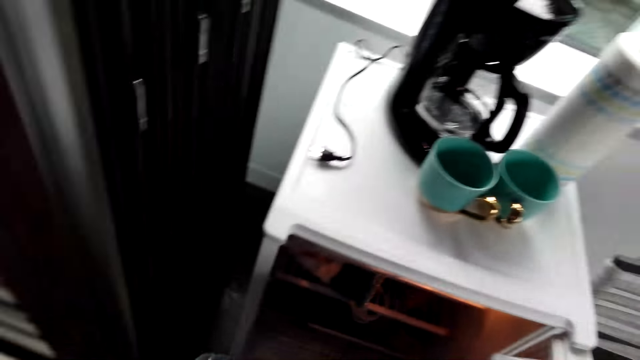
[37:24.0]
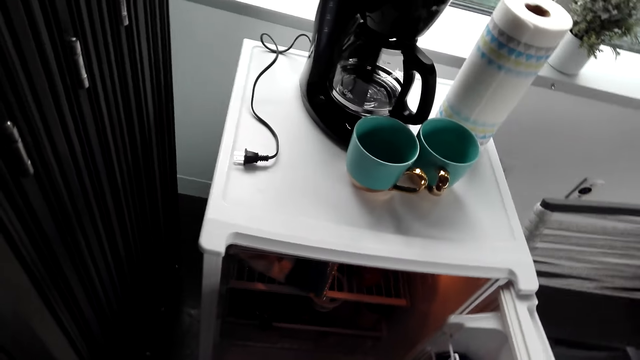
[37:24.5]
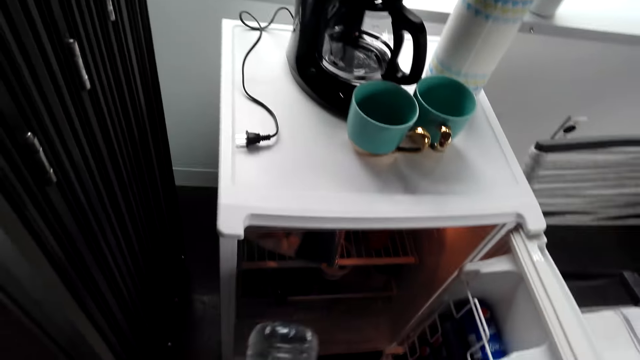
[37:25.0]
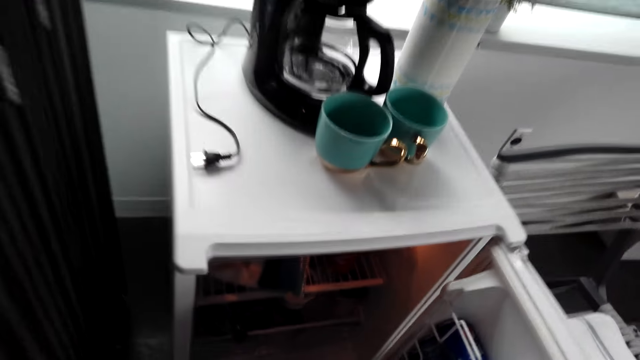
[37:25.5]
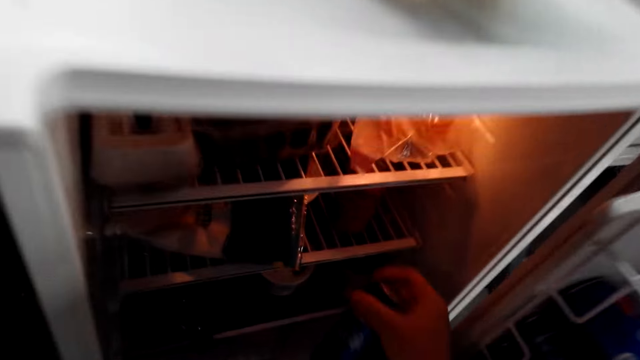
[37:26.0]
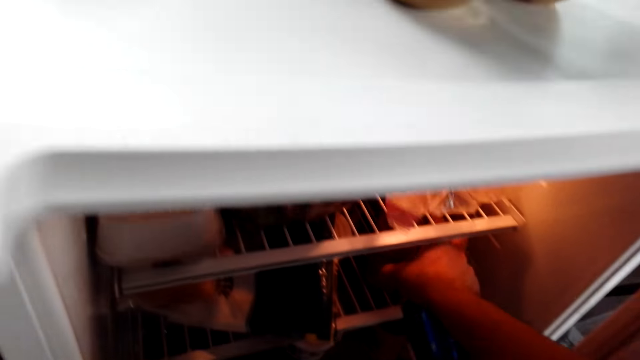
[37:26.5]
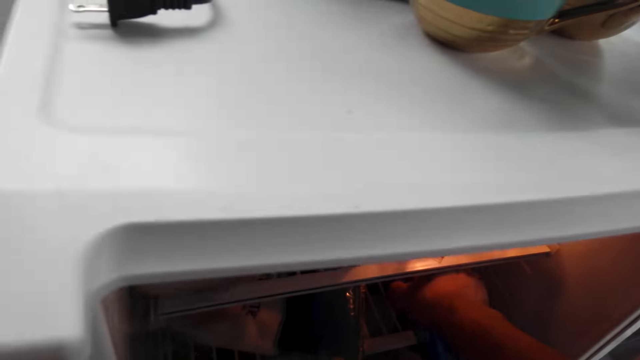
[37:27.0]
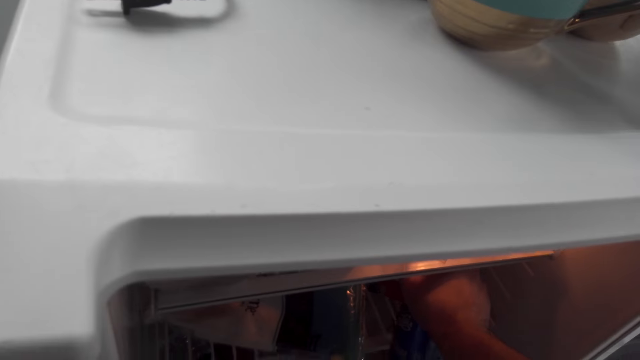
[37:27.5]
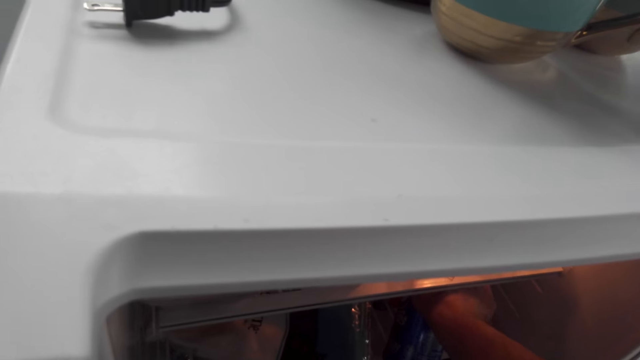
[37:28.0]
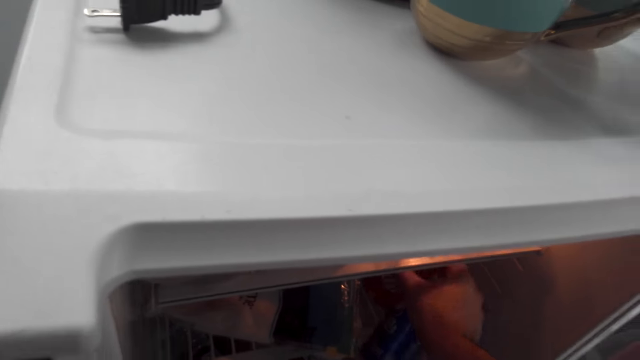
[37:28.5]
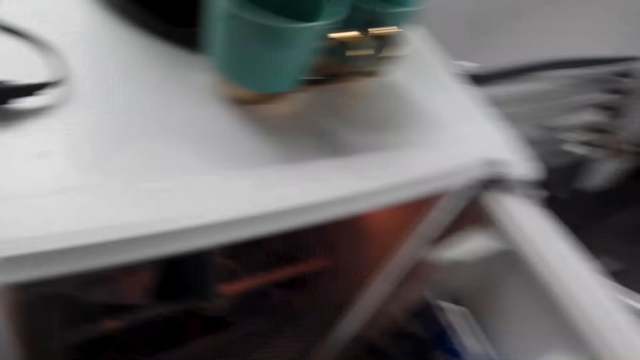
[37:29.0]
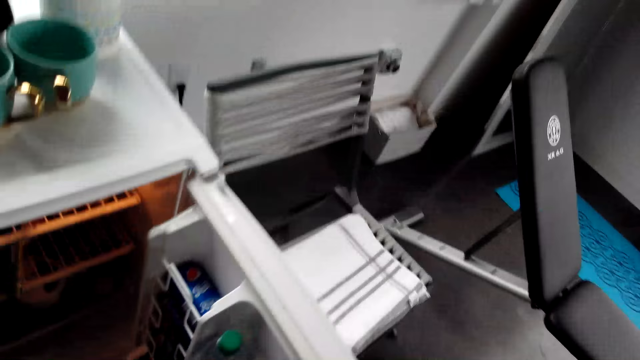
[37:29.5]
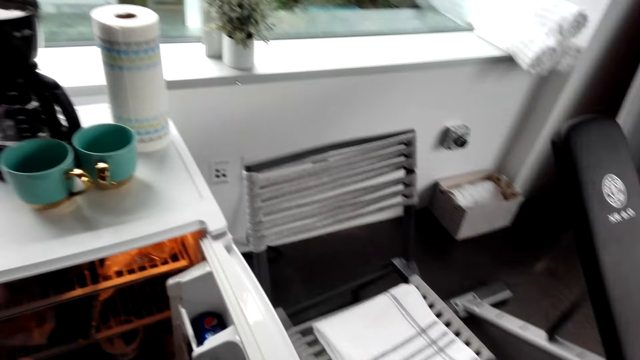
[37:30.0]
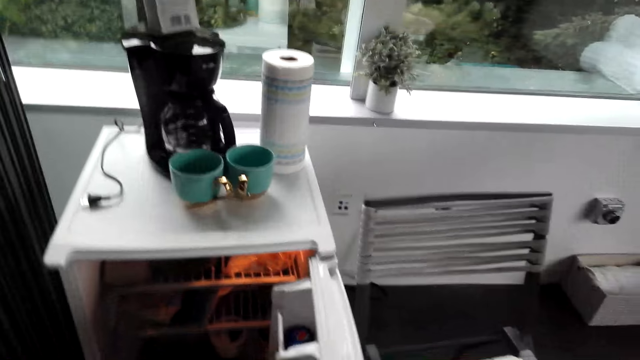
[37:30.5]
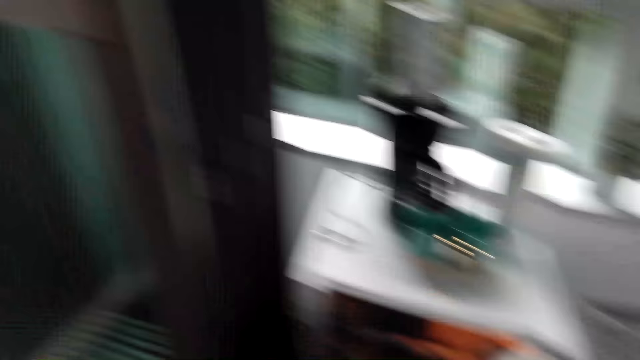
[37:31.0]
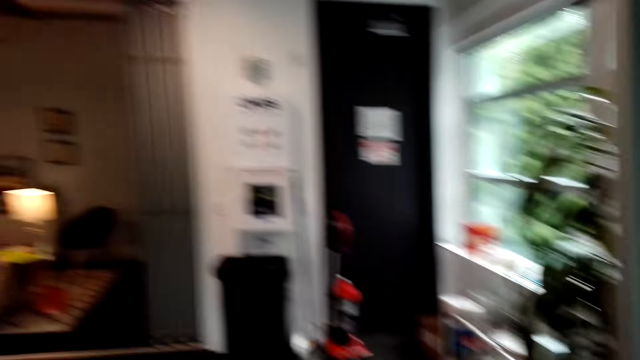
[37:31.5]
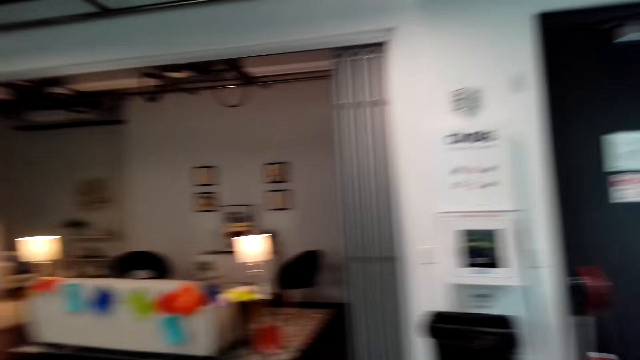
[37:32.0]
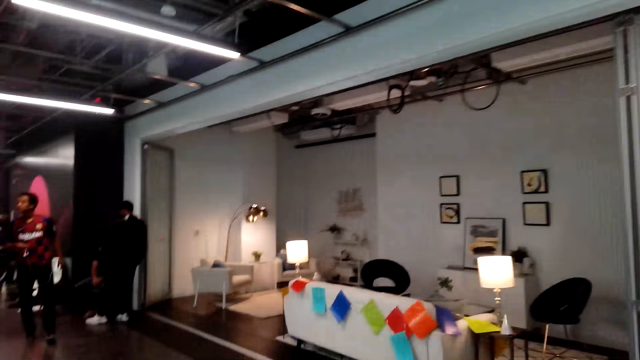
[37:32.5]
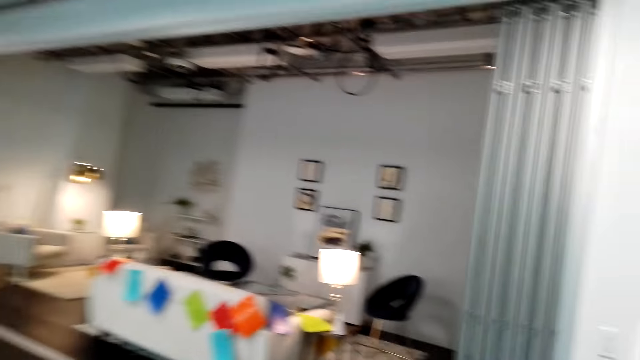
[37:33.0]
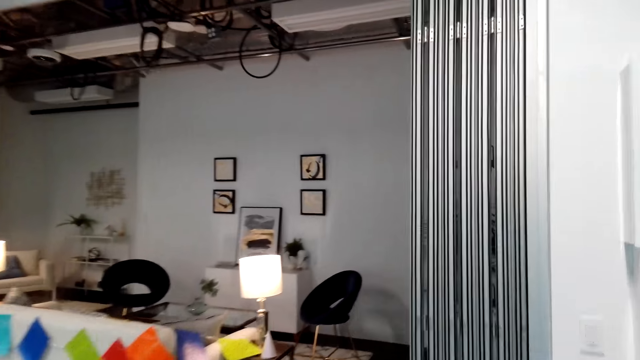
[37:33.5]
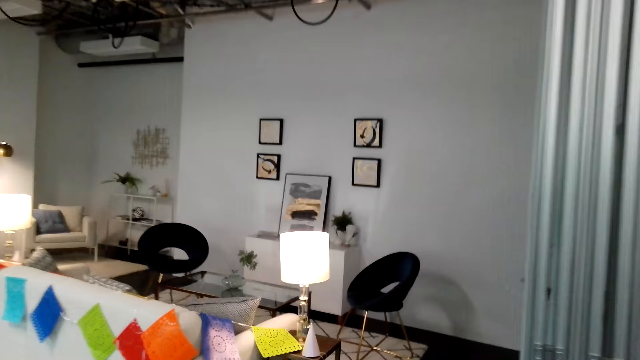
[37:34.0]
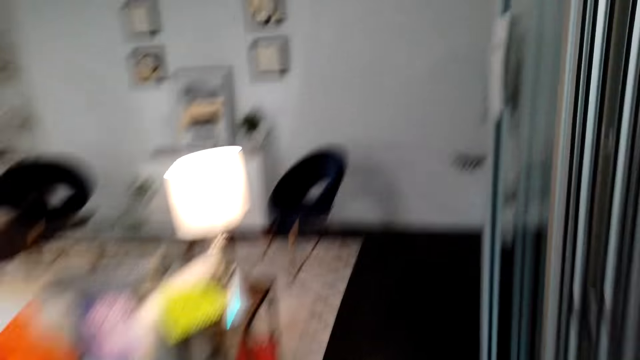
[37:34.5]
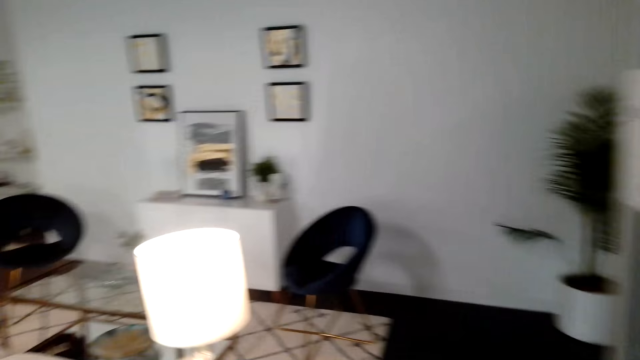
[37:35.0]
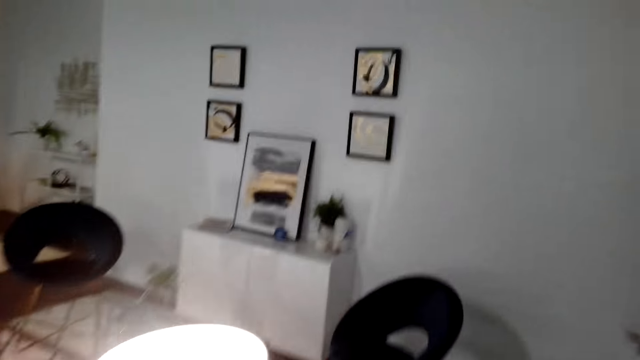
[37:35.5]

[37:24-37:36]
The camera wearer picks up a soda bottle from the fridge. They close the fridge and walk around.

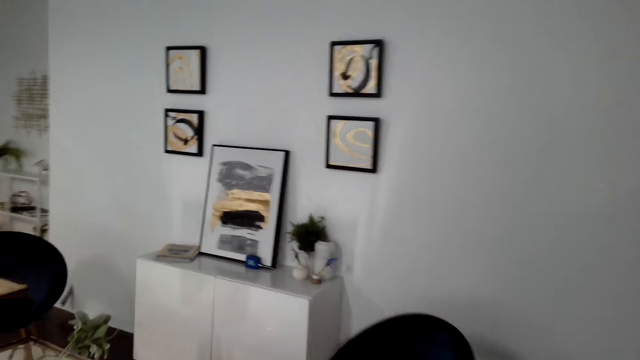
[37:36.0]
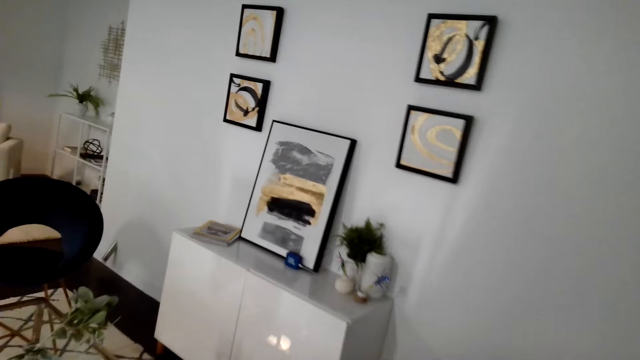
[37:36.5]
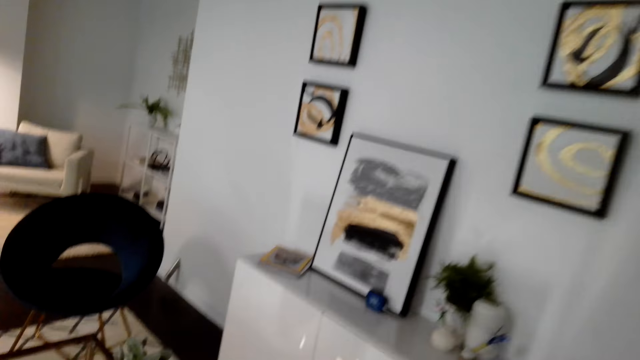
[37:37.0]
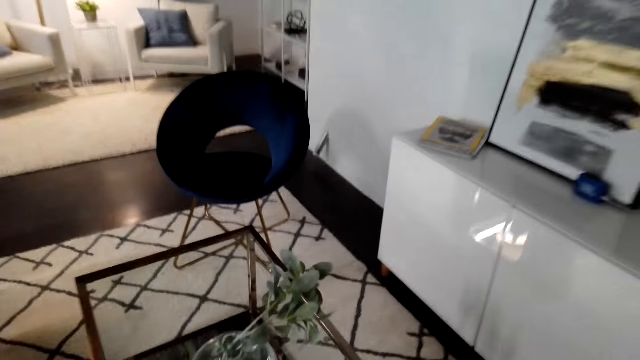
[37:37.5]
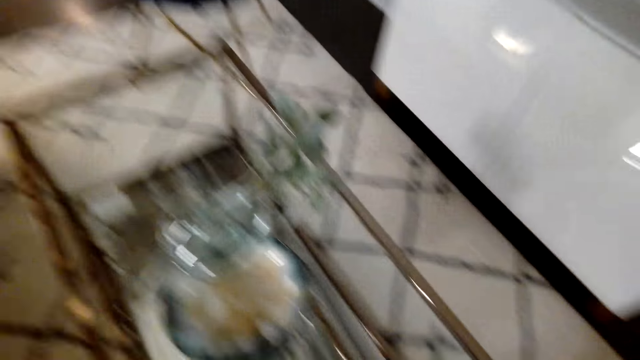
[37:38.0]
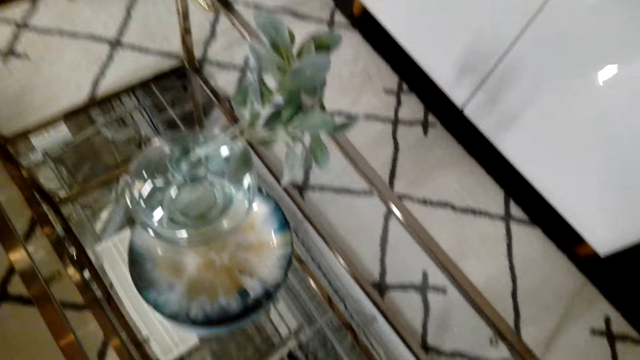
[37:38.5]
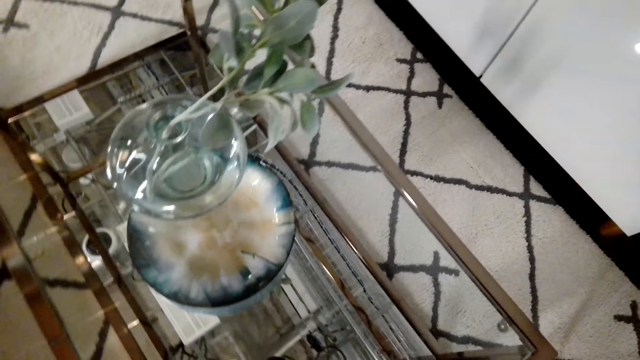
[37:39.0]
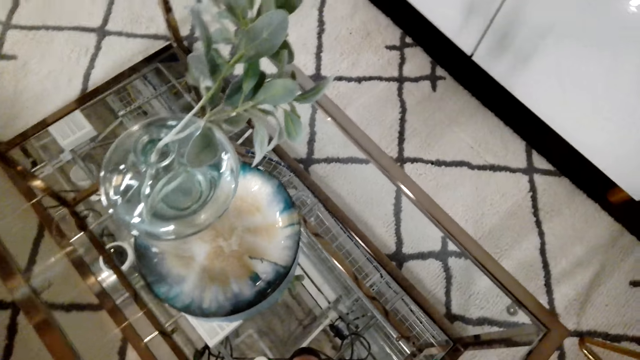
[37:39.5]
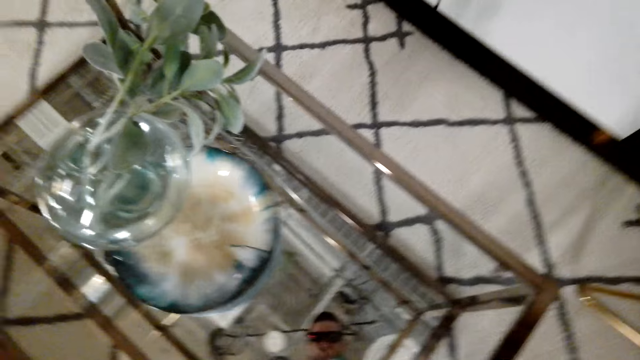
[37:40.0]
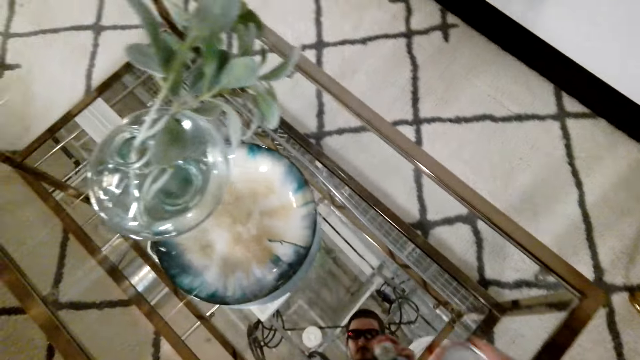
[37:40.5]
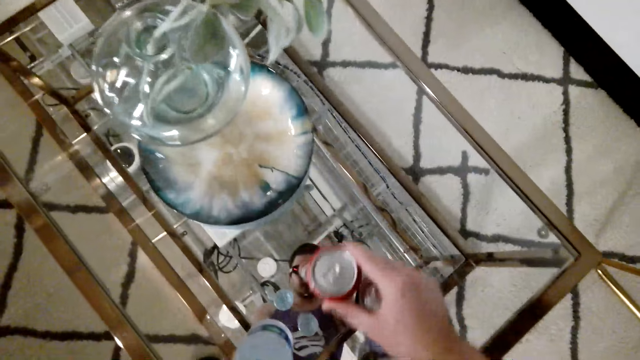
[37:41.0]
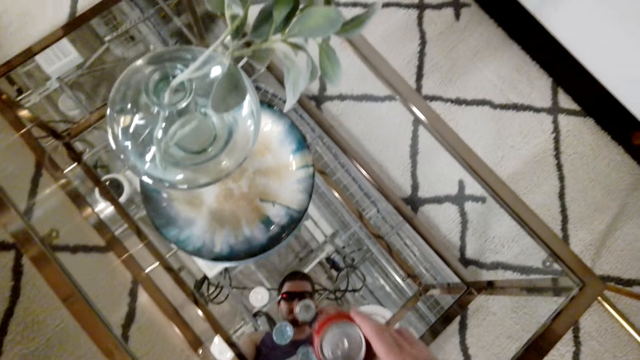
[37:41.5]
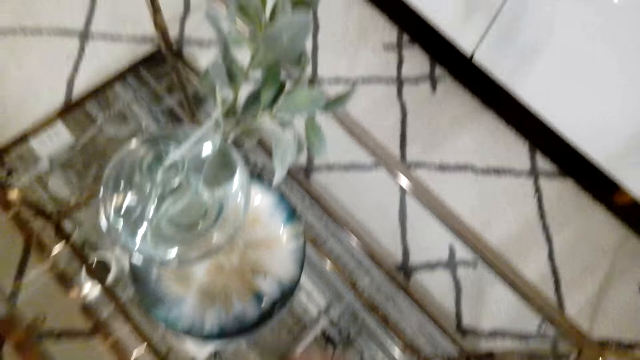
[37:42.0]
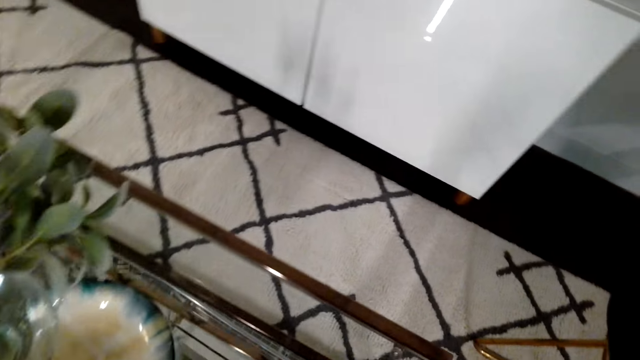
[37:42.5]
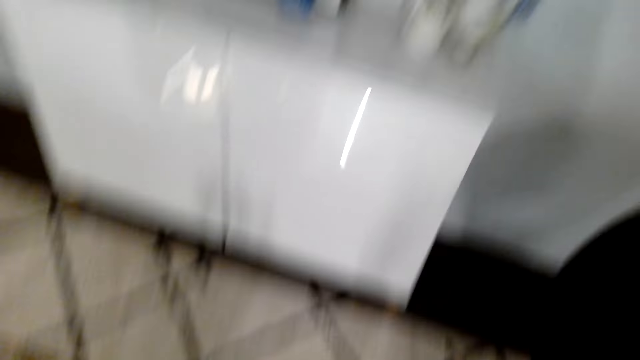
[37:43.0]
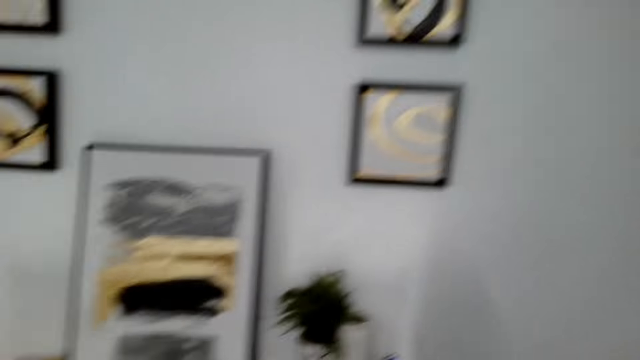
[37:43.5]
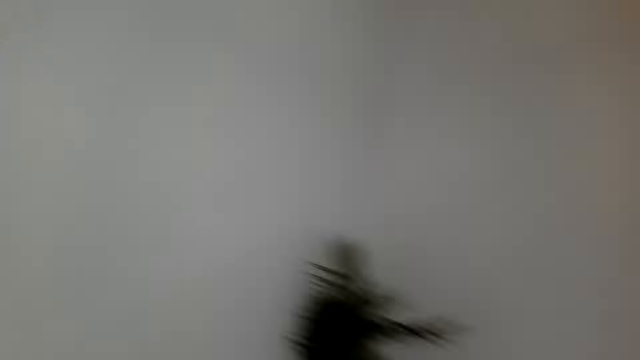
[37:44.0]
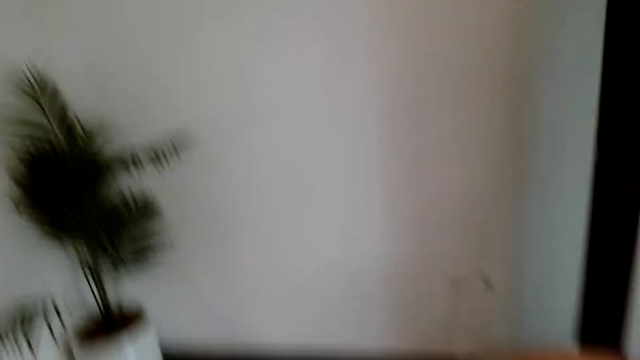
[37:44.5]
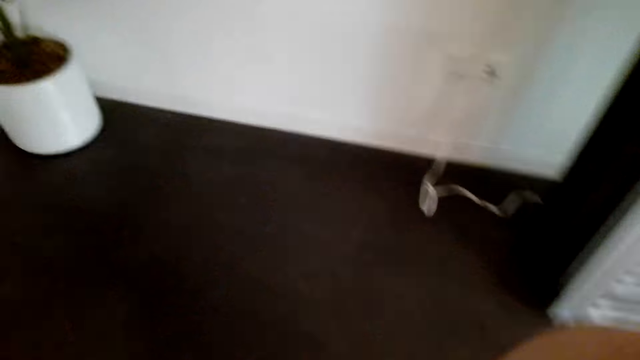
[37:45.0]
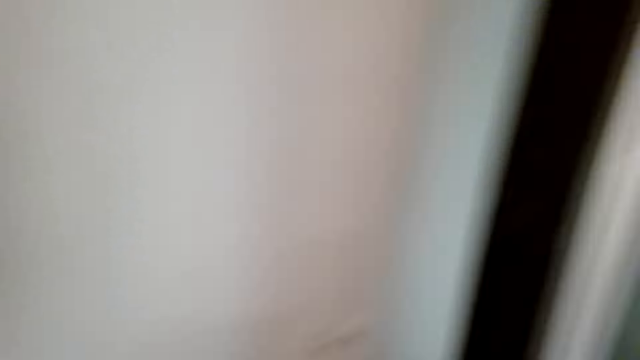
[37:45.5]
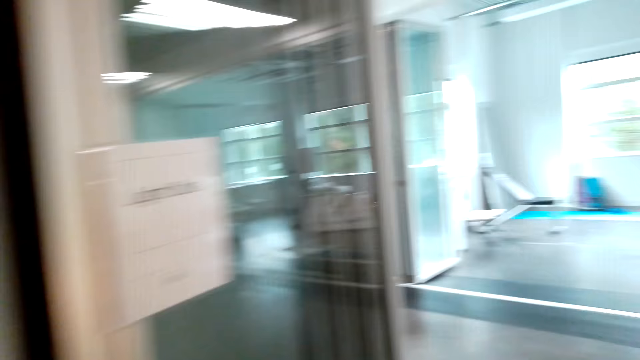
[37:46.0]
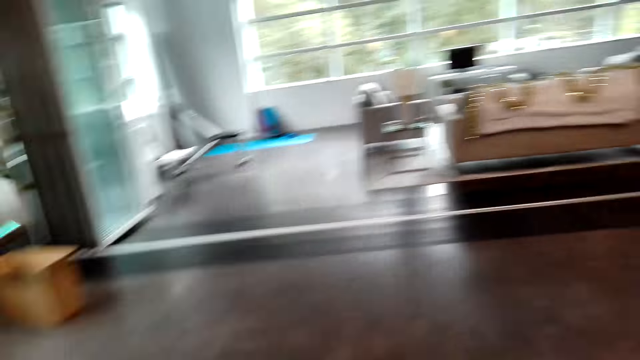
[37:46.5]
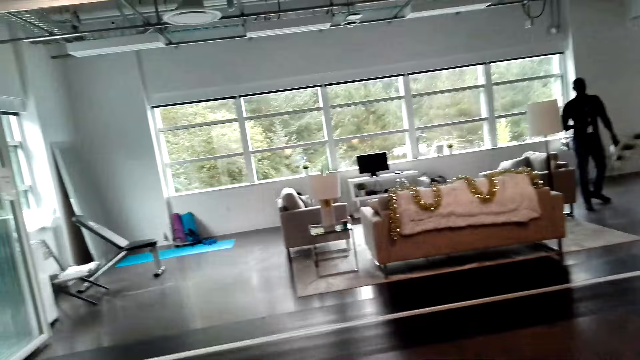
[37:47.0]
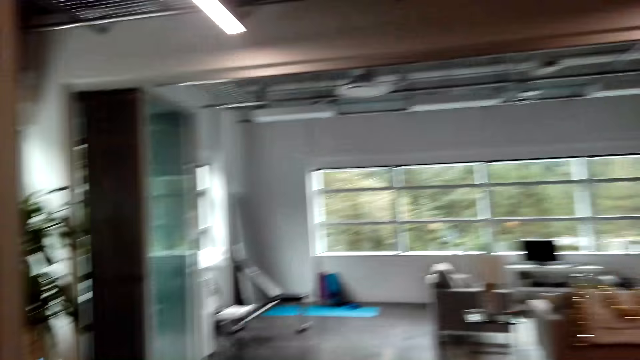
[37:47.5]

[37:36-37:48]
The camera wearer puts the soda bottle on the table. They walk around.
